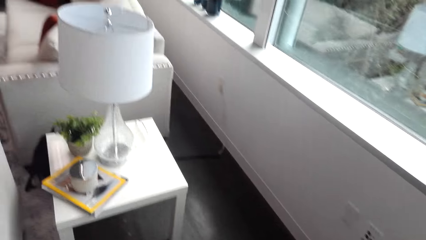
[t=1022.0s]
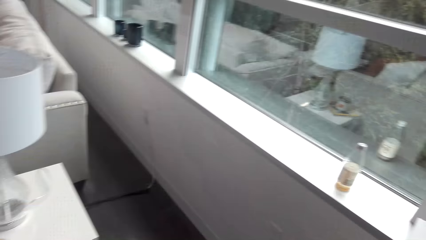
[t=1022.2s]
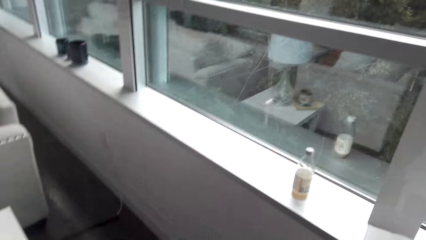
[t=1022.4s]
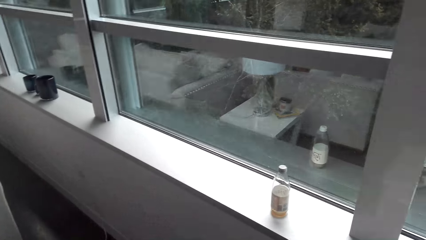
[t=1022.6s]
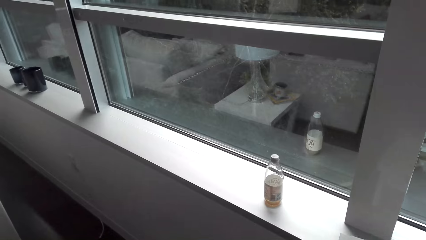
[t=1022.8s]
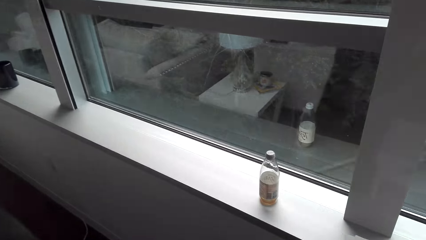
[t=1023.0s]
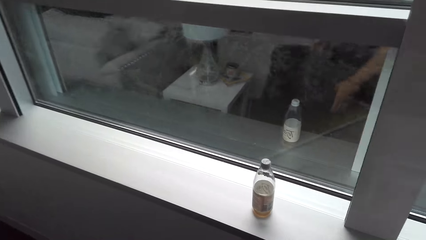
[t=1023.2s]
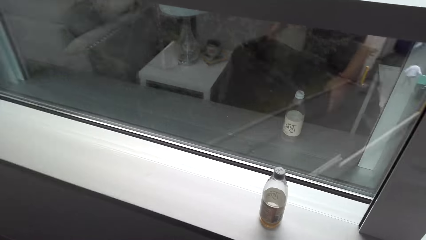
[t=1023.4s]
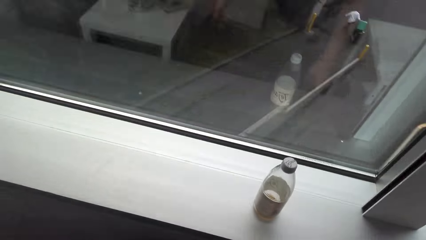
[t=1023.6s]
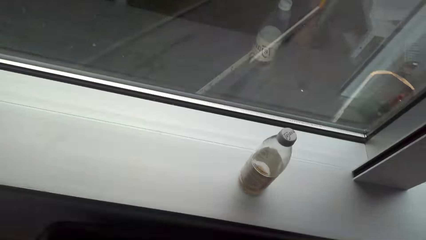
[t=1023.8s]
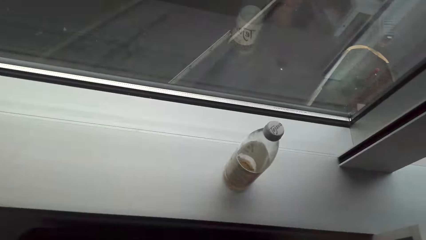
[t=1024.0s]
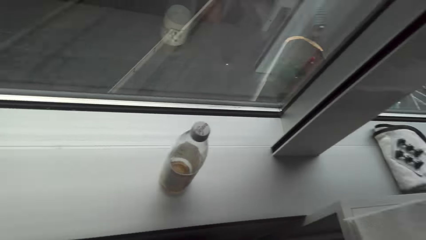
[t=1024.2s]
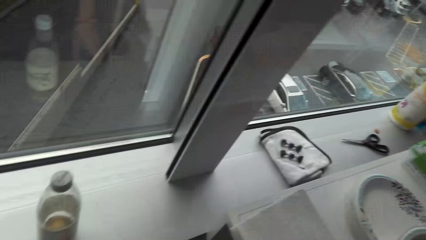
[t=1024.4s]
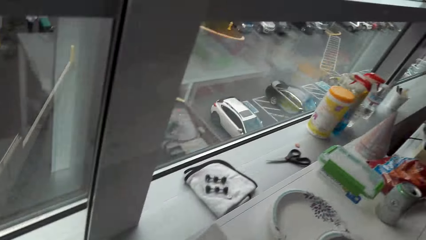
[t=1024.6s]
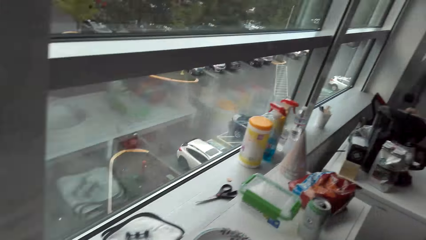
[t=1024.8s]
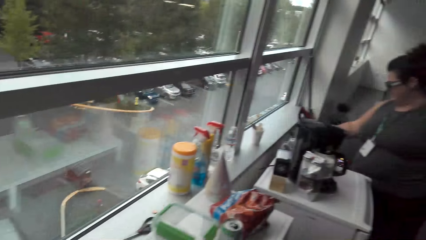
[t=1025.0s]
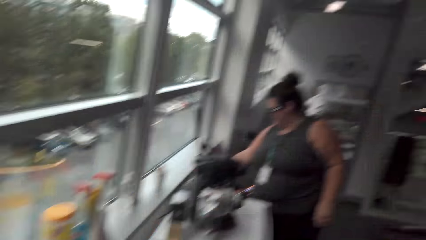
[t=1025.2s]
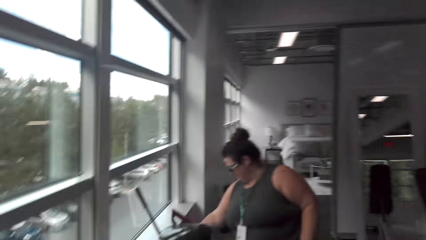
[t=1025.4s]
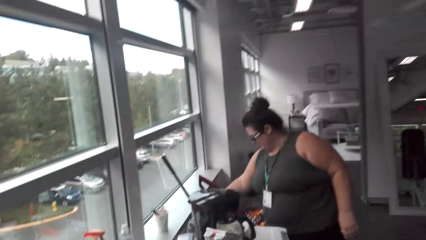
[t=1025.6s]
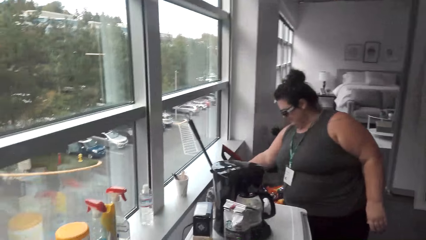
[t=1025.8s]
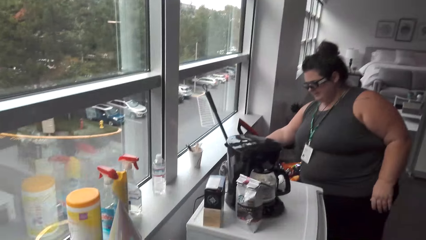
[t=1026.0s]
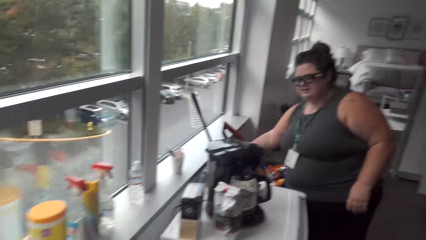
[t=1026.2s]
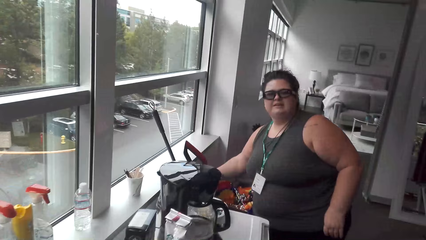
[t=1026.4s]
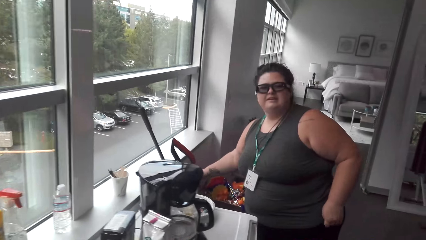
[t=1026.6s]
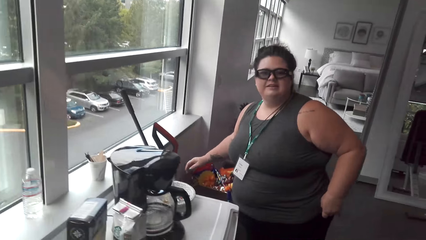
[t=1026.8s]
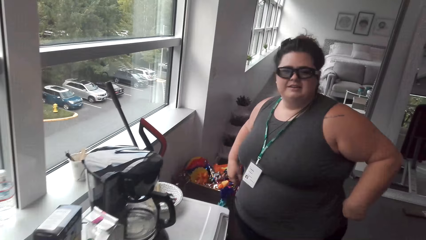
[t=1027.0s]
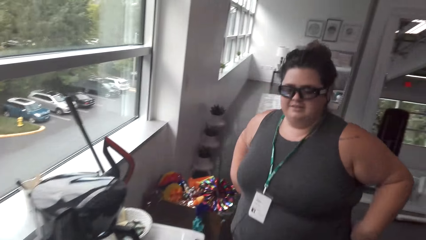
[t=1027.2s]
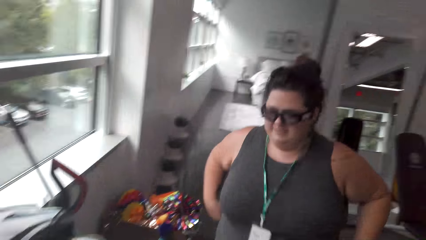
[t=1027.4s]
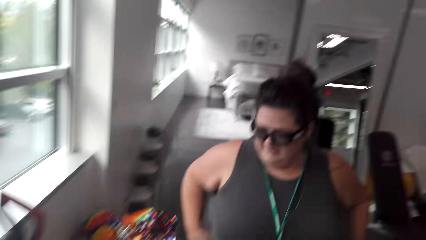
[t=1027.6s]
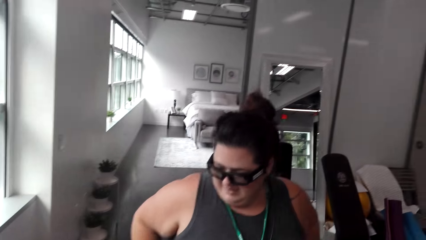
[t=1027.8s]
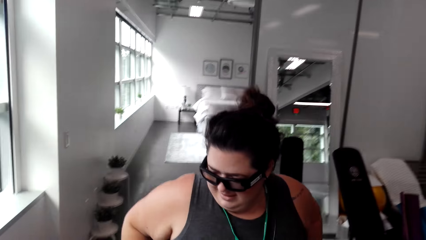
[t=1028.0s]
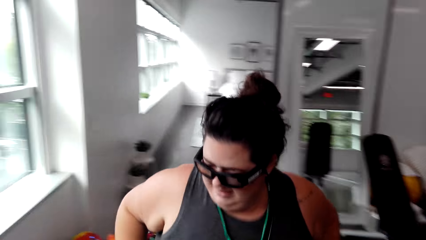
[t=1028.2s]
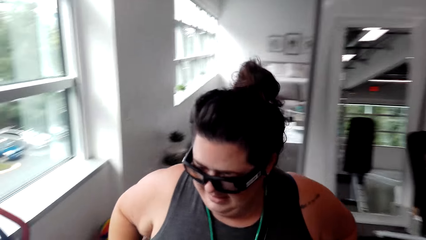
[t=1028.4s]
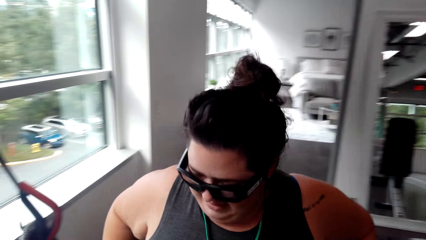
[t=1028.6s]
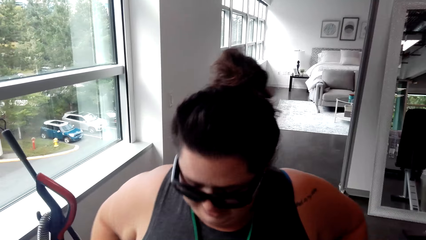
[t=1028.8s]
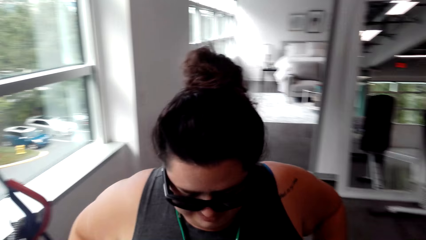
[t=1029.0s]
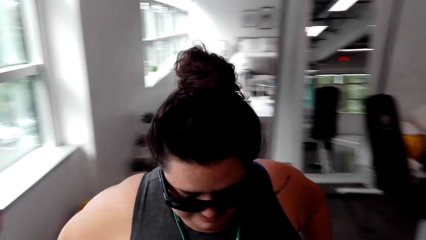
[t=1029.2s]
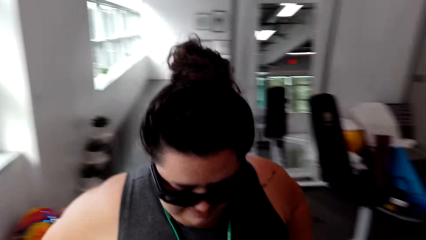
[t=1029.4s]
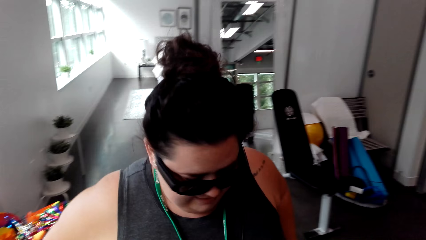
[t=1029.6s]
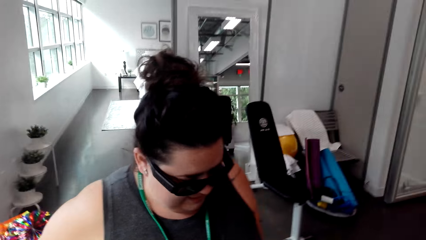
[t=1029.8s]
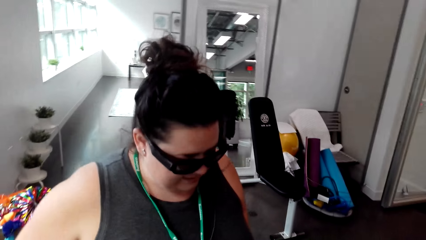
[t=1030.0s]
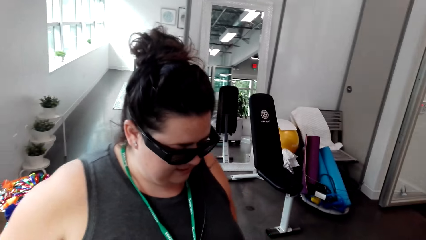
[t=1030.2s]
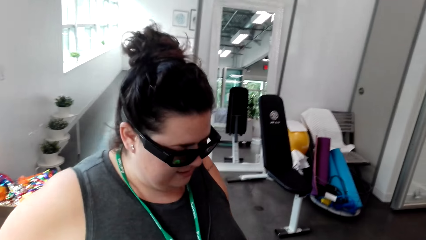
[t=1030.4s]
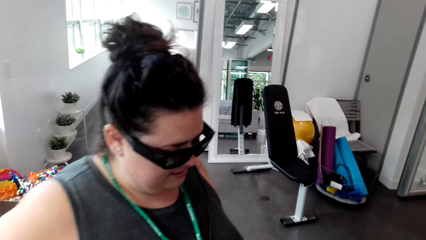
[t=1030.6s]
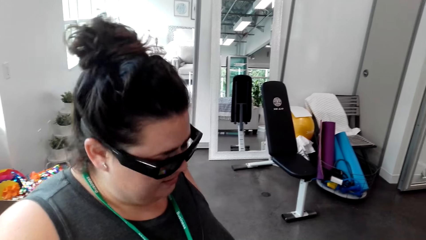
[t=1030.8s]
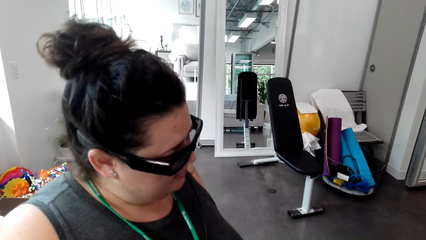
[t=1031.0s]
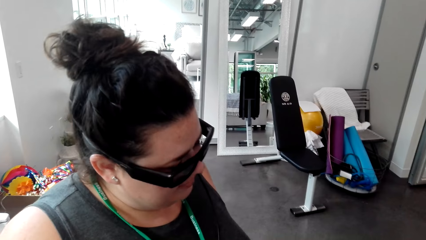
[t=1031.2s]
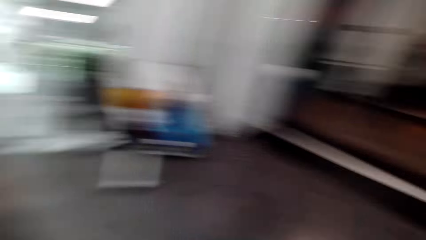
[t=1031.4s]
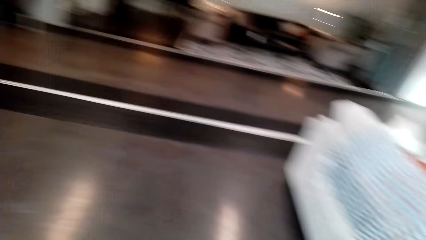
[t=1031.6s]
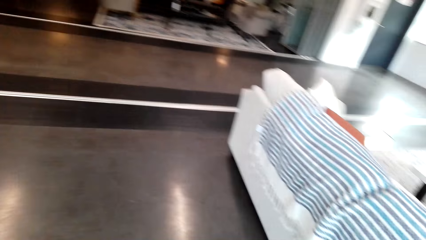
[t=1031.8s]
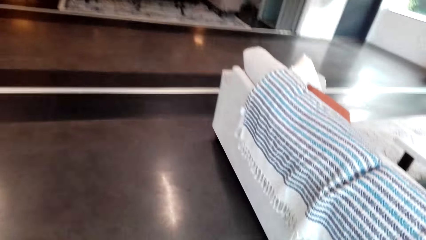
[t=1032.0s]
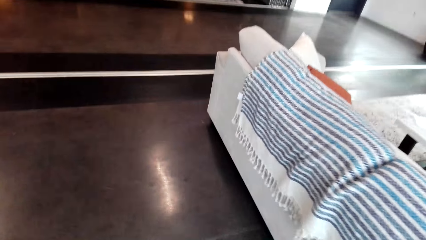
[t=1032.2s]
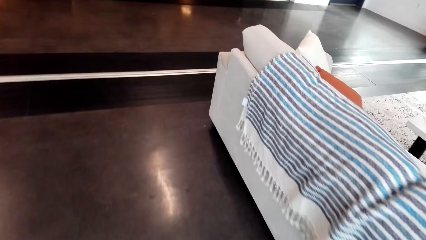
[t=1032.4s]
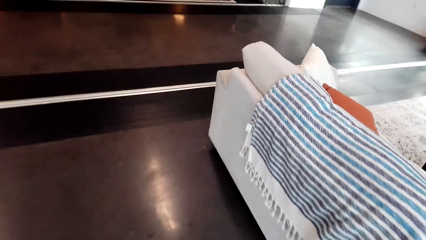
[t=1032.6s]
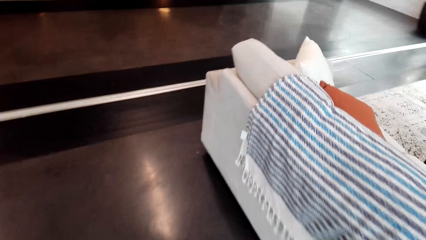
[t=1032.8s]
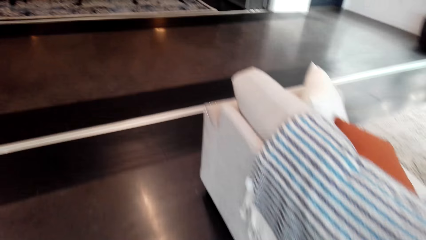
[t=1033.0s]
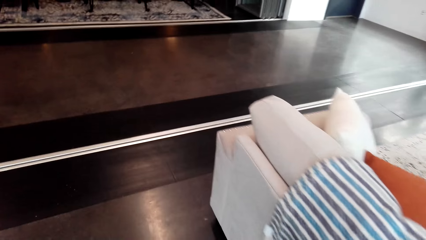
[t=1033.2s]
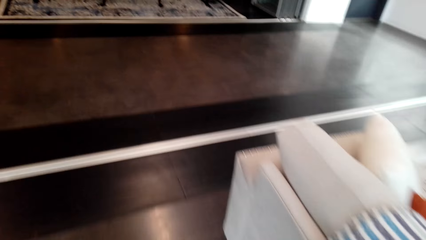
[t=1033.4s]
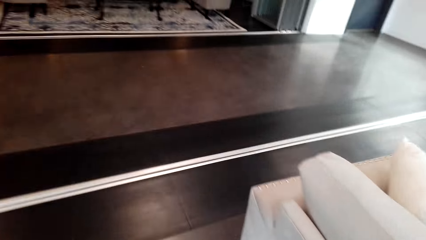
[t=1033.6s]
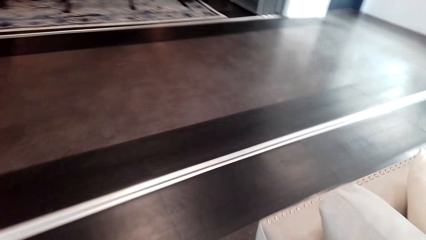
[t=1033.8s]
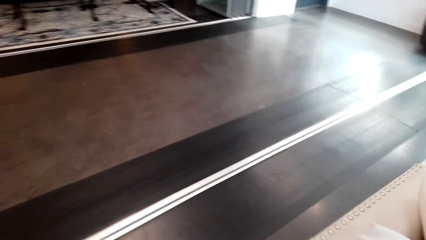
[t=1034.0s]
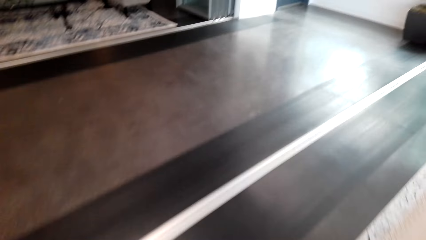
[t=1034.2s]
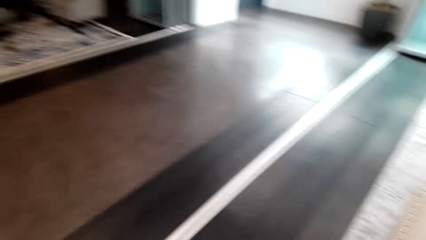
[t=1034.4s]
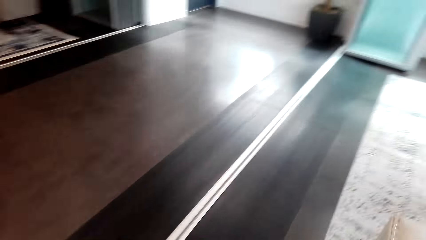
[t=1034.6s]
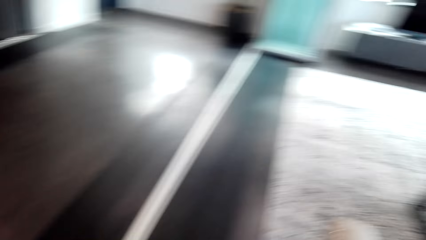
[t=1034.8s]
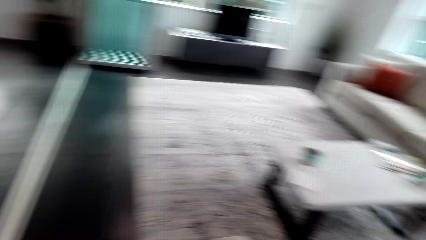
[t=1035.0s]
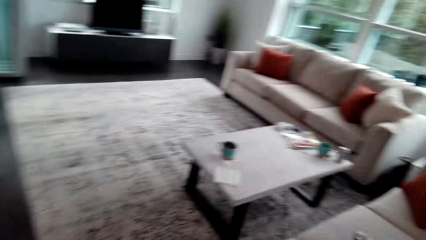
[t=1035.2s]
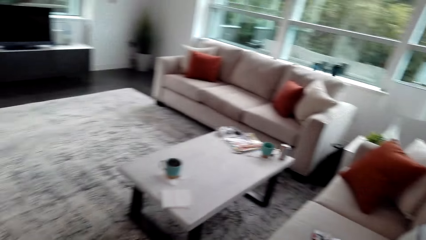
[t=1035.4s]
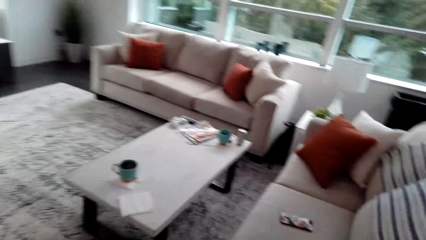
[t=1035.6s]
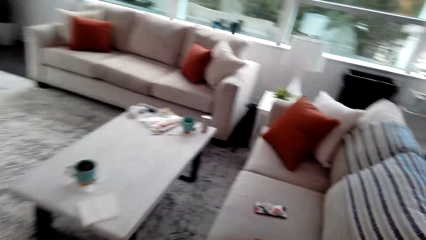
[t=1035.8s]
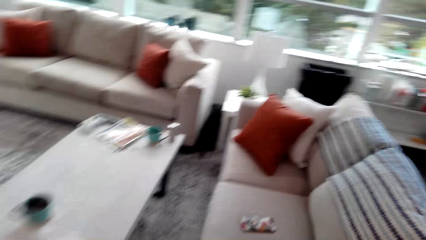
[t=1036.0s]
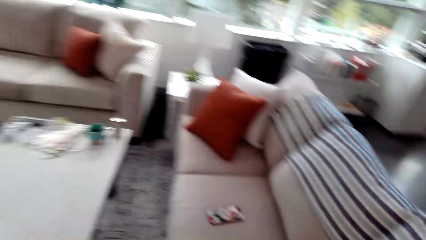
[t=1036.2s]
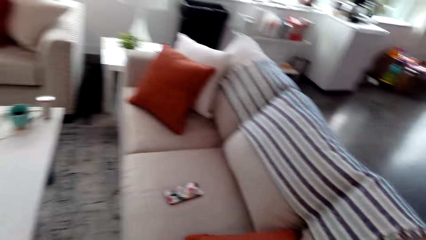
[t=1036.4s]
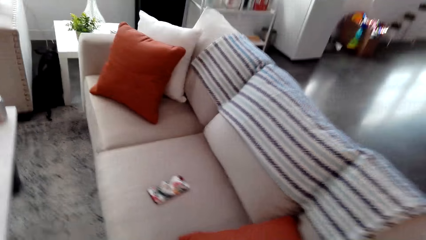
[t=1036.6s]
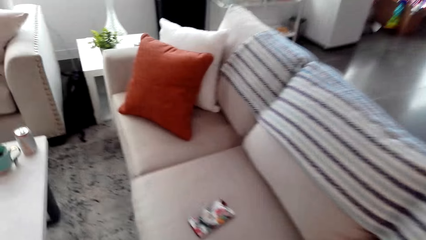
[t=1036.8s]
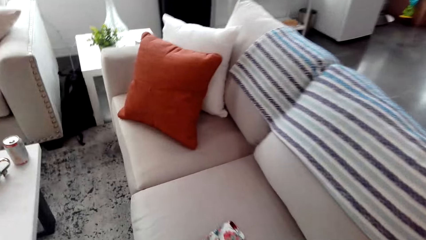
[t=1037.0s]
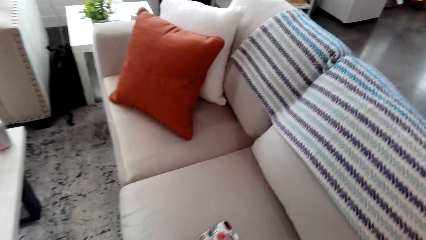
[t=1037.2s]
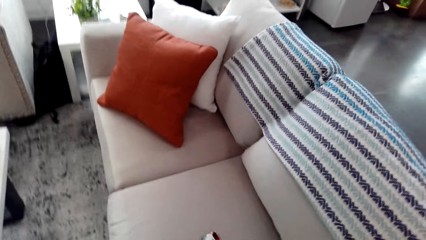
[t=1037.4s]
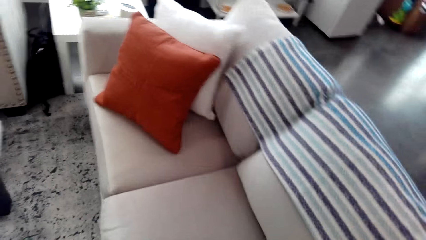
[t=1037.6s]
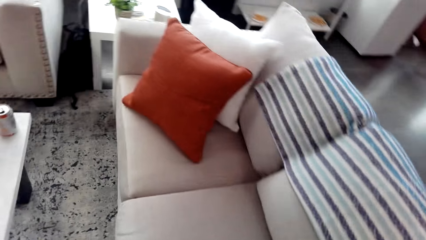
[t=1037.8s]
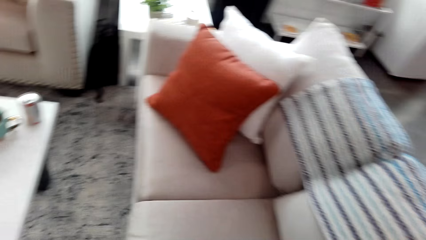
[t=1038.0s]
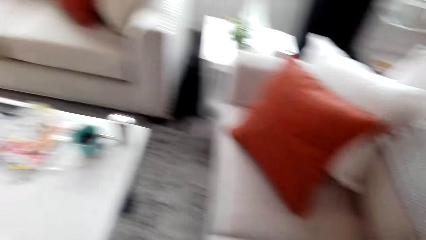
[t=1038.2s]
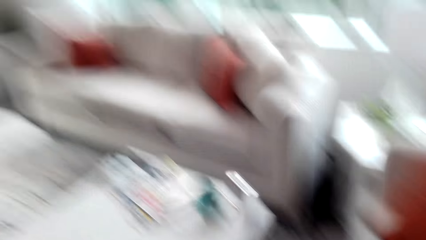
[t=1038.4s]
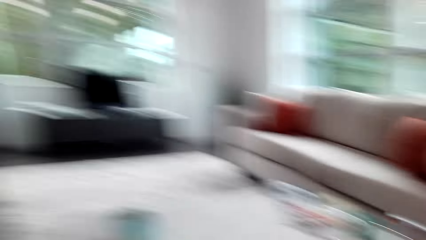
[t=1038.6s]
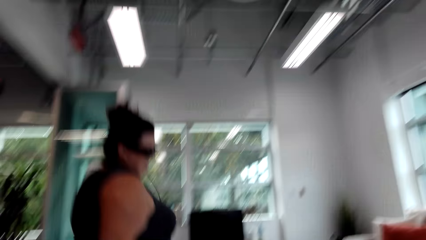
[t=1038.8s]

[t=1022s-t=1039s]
The camera wearer walks around. A woman puts the broom back. The woman walks around. The camera wearer walks around.
